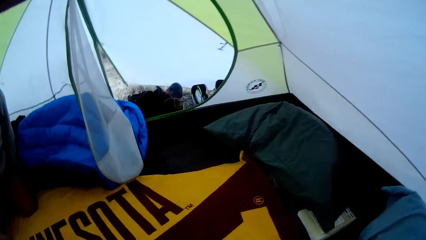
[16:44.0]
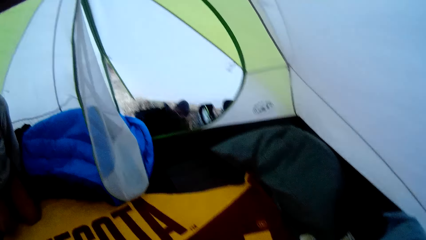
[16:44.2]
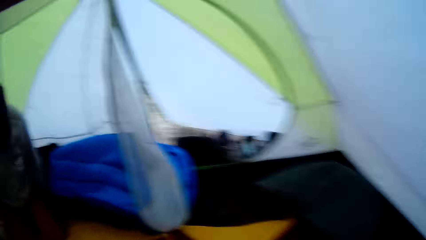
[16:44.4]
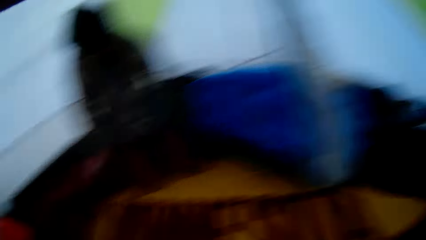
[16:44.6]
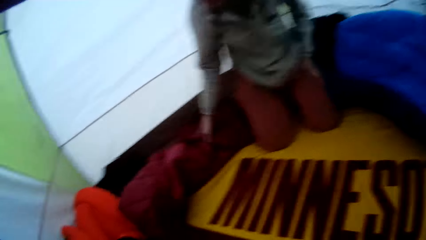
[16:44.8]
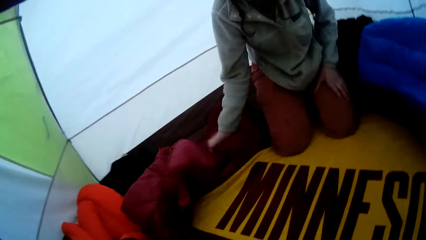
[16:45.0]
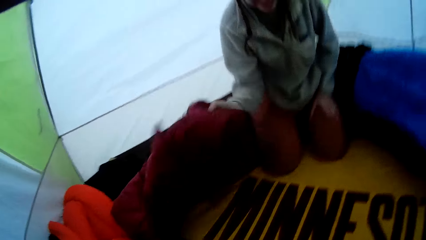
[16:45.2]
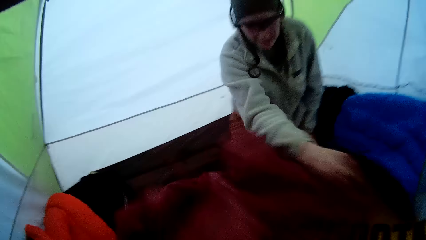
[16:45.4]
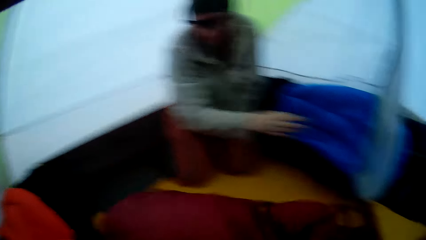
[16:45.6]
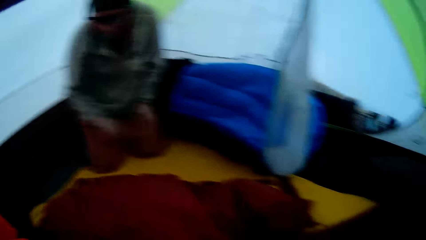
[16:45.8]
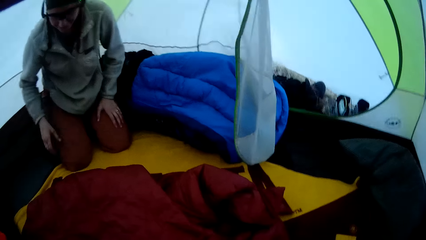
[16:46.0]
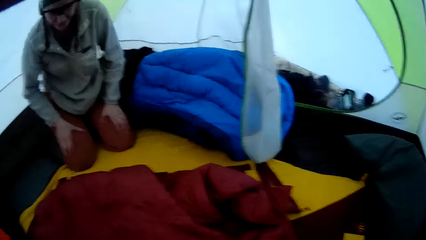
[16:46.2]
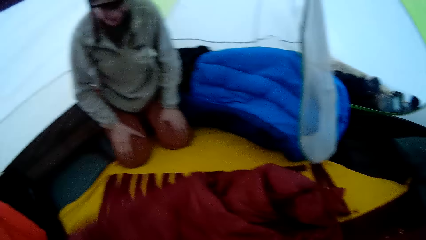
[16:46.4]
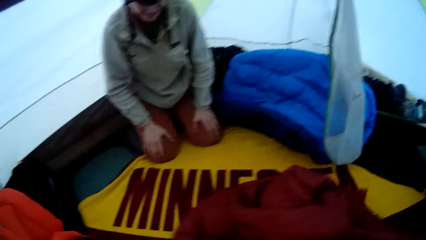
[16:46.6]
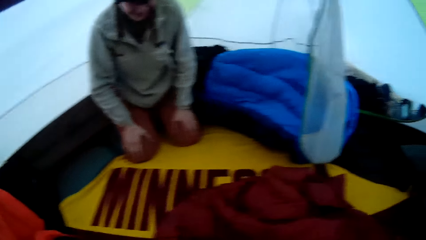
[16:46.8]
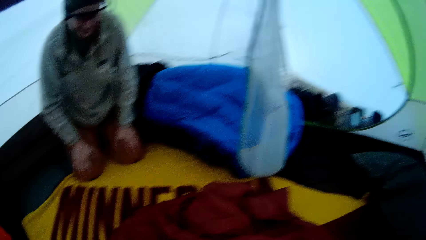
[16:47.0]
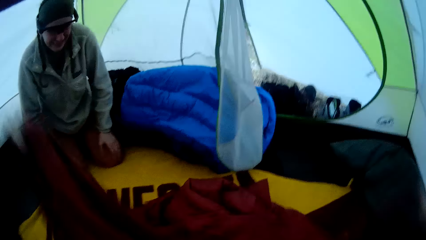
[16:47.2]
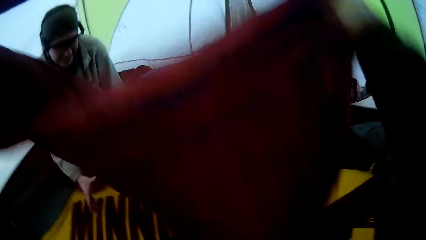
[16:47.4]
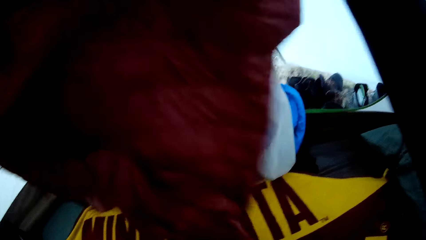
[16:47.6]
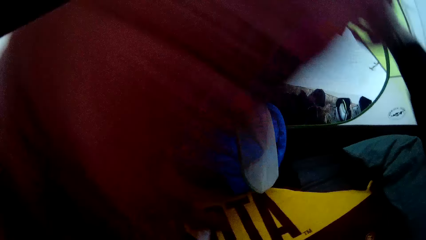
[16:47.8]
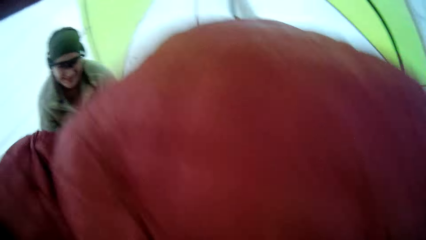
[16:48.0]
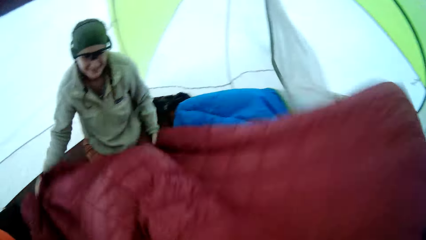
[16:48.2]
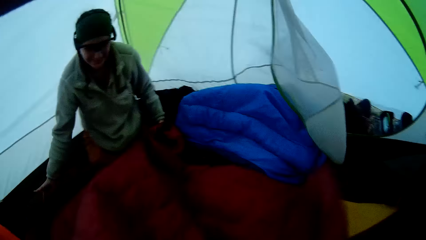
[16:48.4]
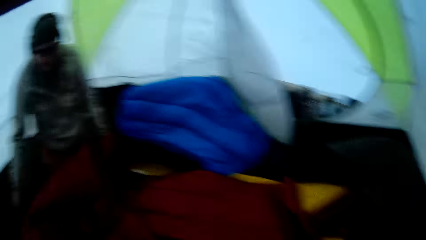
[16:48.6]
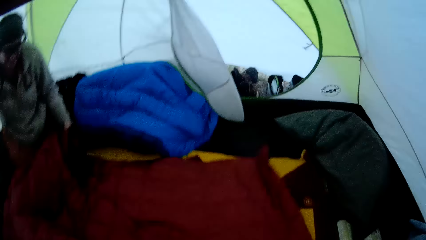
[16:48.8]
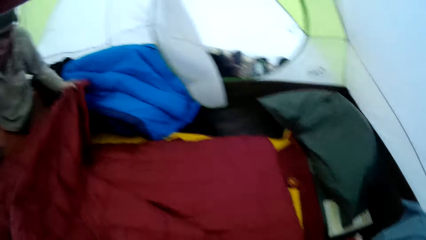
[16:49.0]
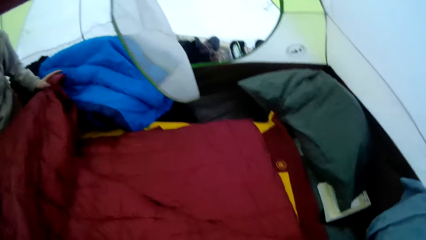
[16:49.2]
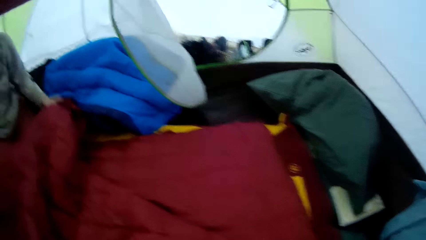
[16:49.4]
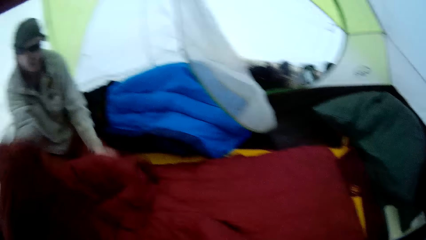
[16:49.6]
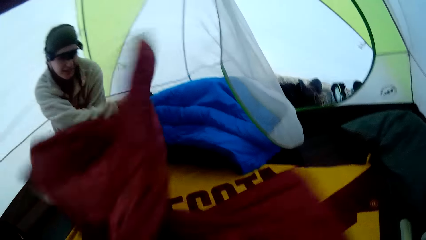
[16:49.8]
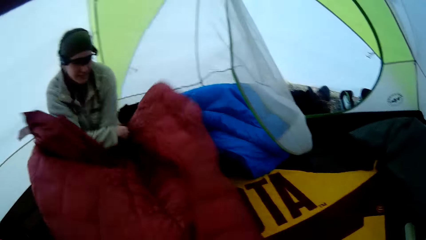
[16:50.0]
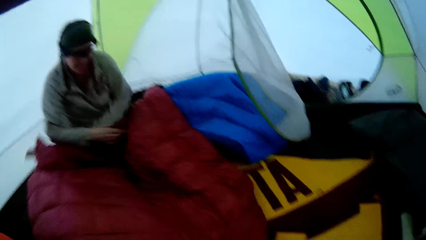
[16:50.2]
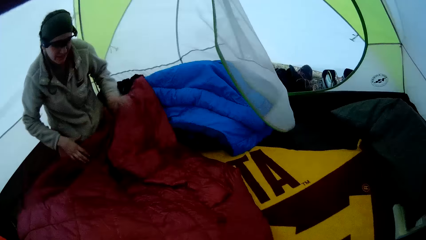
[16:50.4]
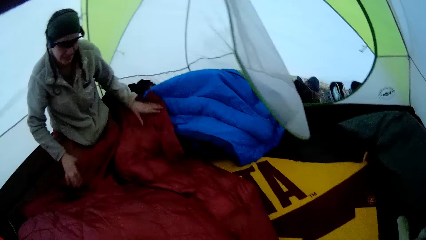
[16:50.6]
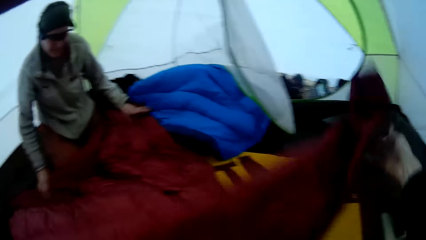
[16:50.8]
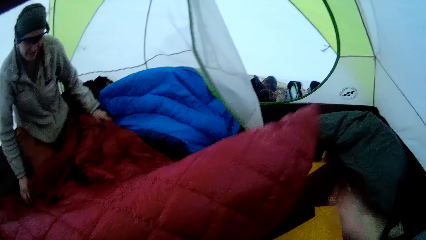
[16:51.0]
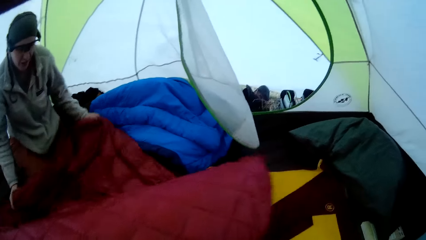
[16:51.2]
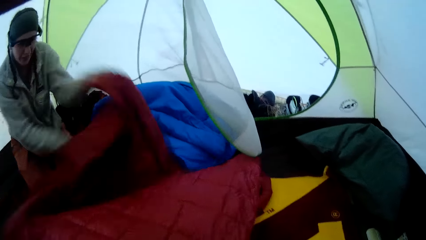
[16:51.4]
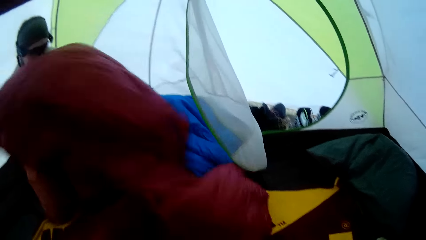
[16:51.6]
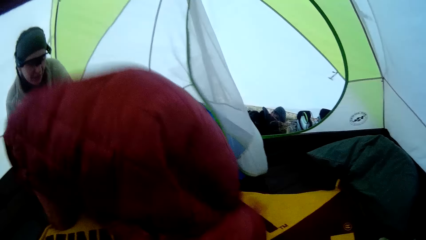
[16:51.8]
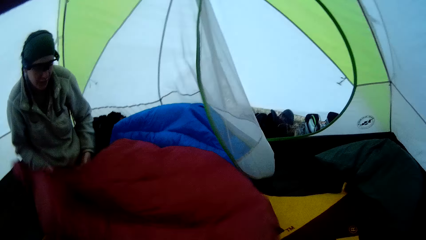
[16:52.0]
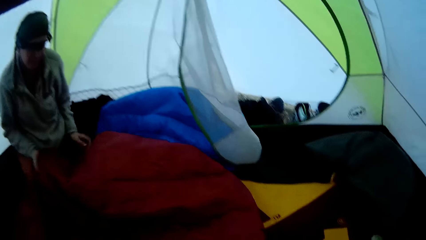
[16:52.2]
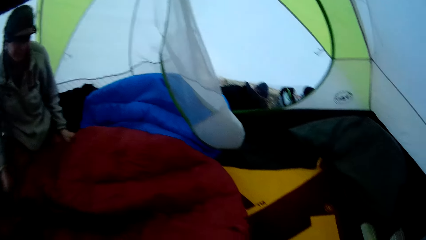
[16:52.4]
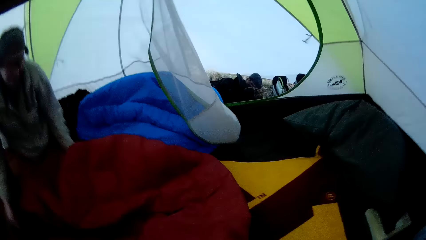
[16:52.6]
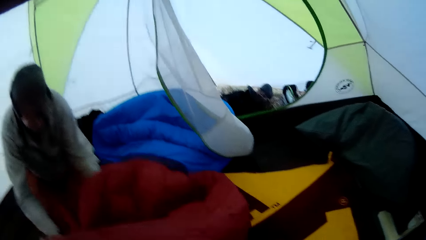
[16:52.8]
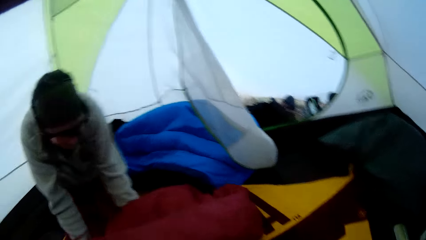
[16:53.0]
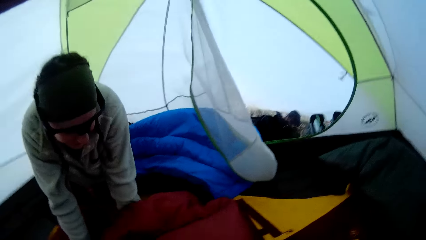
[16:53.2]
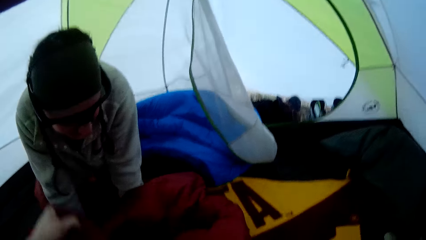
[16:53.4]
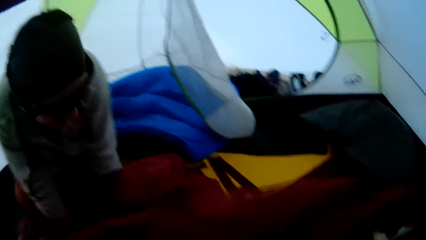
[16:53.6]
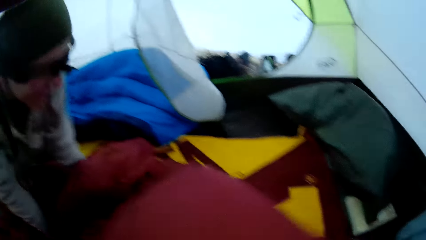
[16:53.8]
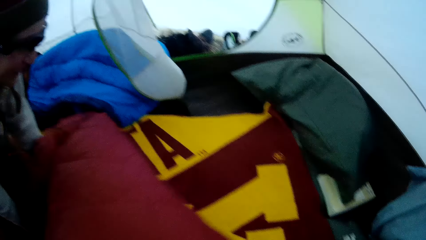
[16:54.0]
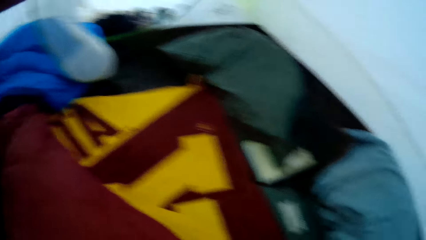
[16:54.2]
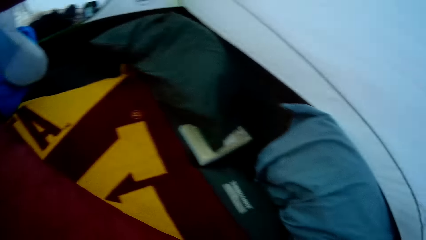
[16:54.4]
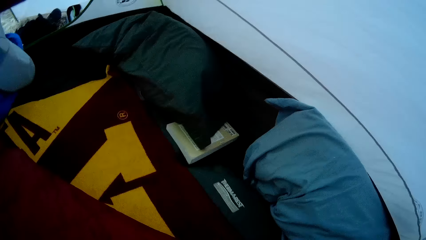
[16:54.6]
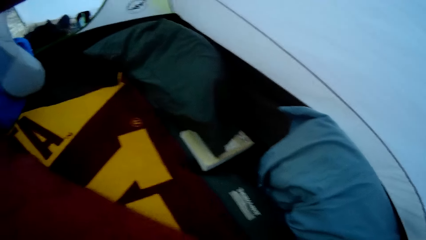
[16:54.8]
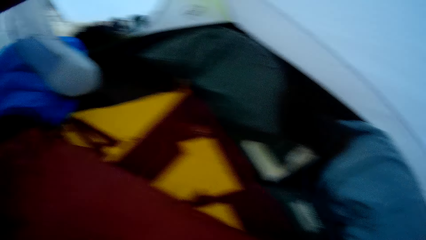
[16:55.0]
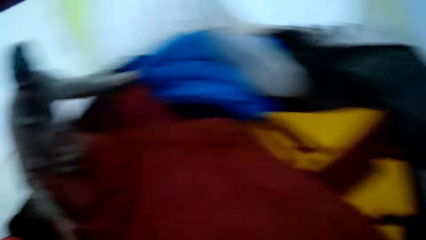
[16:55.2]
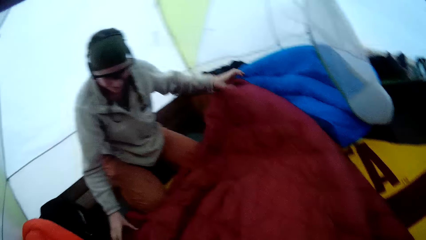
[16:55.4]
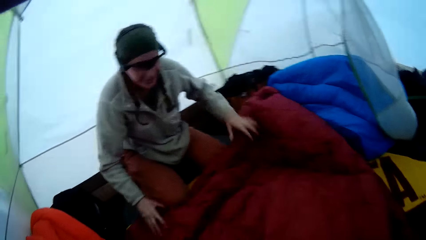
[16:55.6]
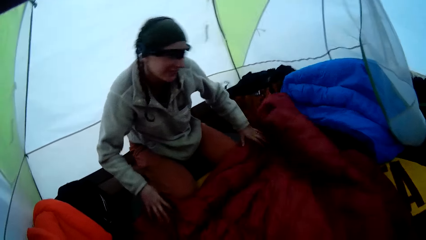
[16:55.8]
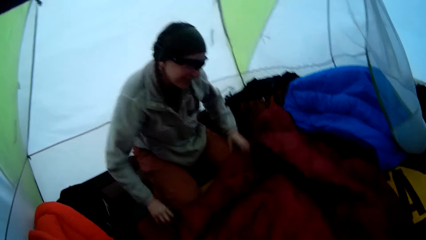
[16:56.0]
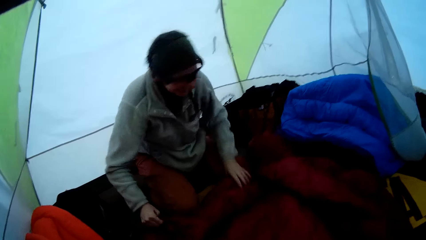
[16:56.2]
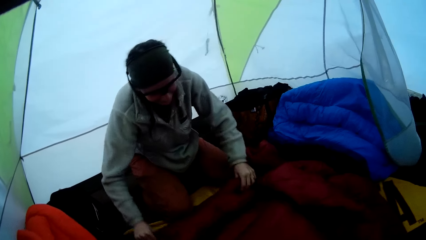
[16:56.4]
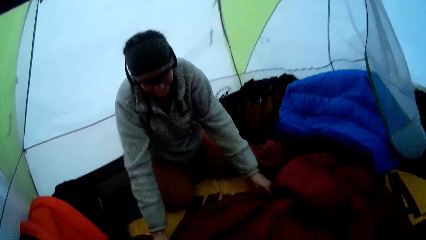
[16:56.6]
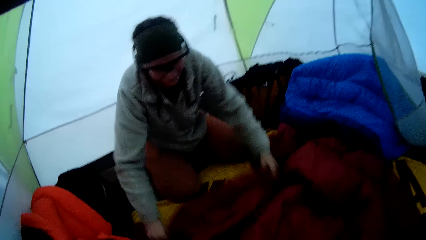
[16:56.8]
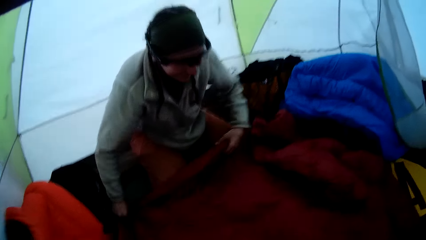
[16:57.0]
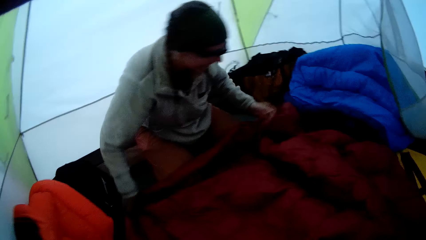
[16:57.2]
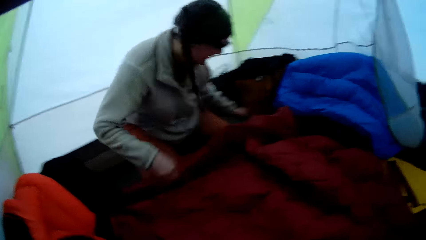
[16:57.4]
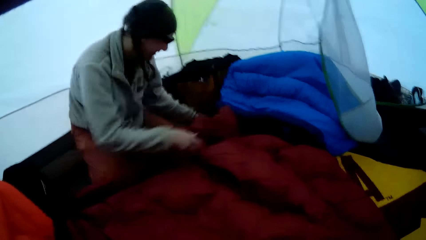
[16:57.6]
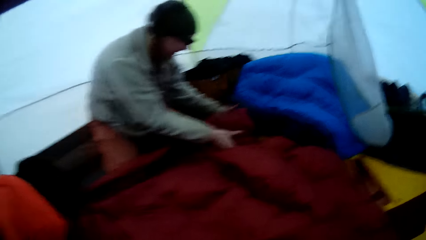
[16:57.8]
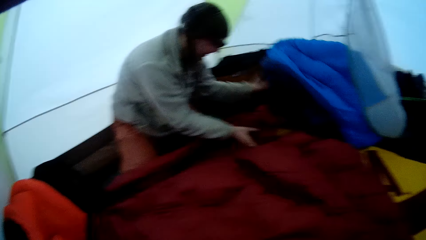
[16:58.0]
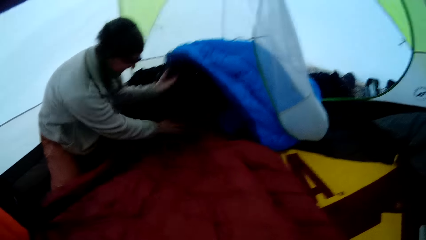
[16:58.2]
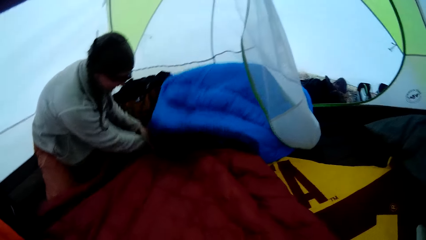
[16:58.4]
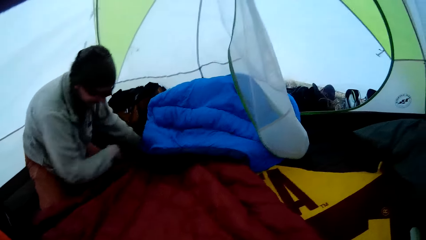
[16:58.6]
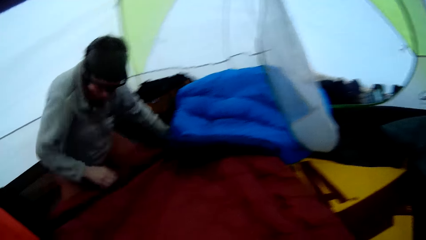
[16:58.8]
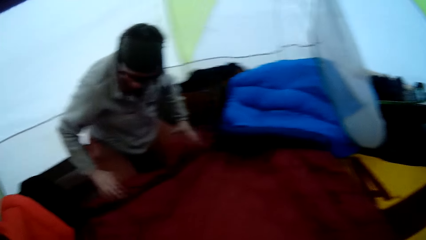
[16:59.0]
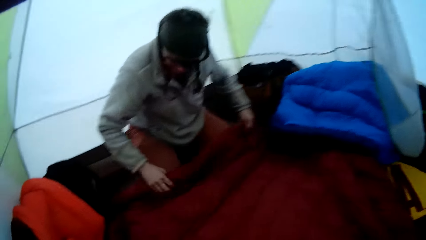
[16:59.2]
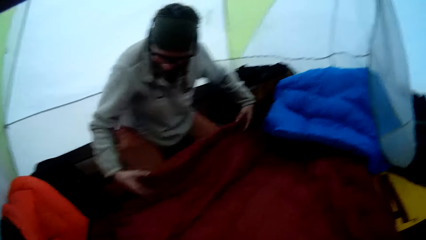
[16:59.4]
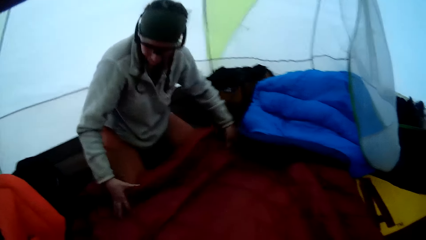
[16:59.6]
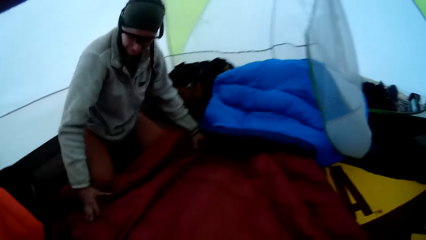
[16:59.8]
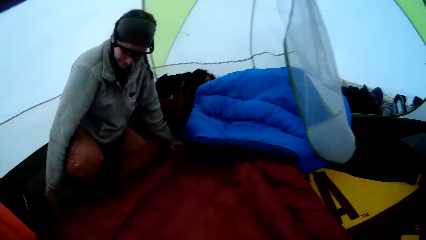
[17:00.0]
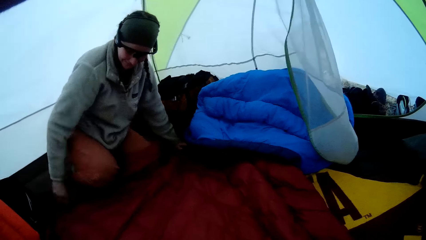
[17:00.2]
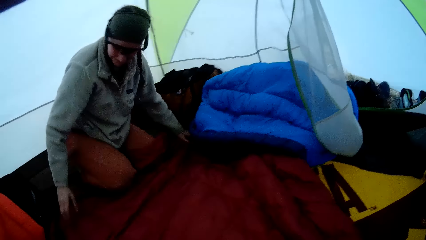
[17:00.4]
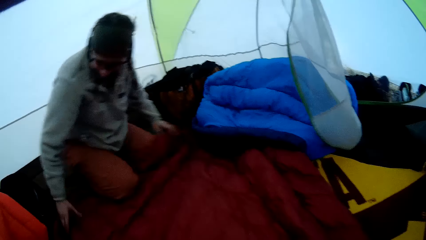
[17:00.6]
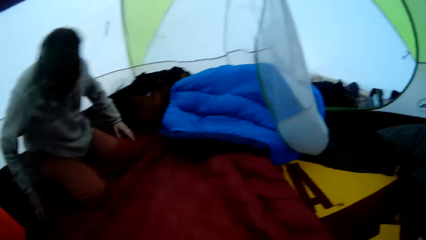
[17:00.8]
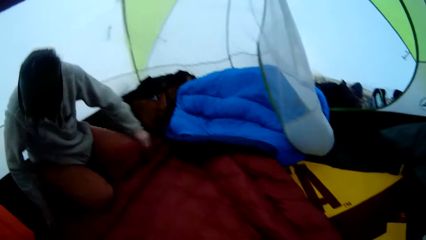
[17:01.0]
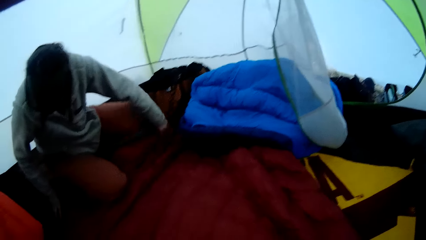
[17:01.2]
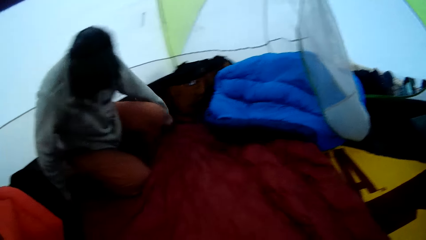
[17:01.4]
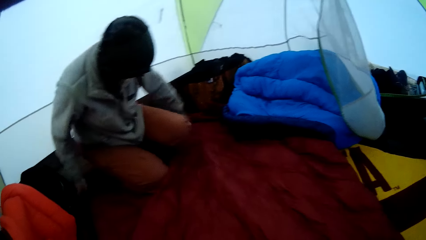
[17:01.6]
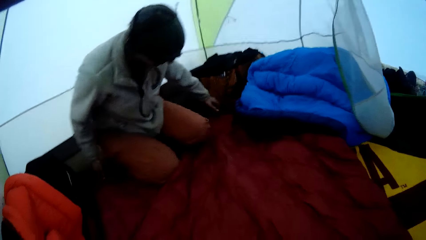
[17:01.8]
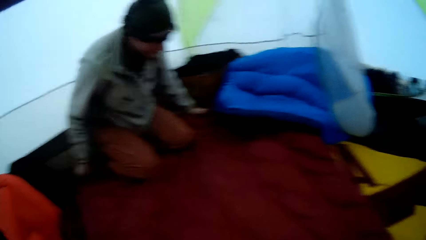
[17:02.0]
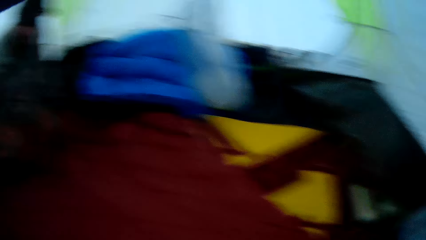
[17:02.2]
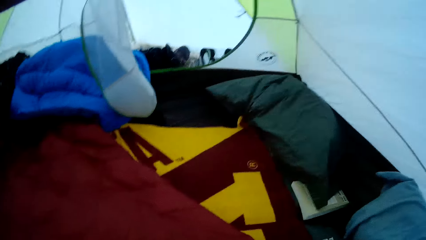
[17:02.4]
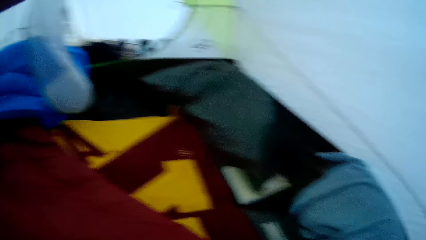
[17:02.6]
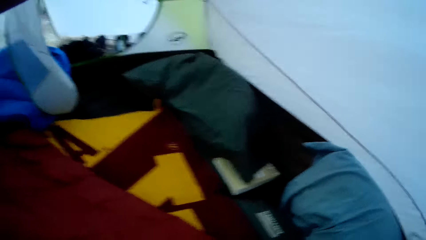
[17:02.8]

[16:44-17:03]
The lady picks up a blanket, pulls a duvet and drops the blanket. The camera wearer lifts the blanket. They spread the duvet. They drop the blanket. The lady holds the blanket, spreads the duvet, turns the blanket and holds the blanket. The camera wearer drops the blanket and turns the blanket. The lady rests a hand on the blanket. The camera wearer lifts the blanket. The lady repositions the blanket, holds the blanket and adjusts the blanket. The lady adjusts the blanket again. The lady lifts a sleeping bag, holds the blanket and adjusts the blanket.
